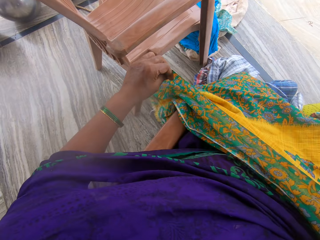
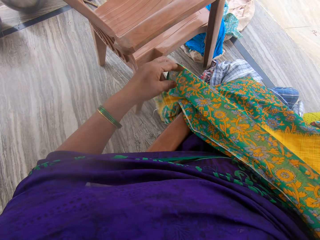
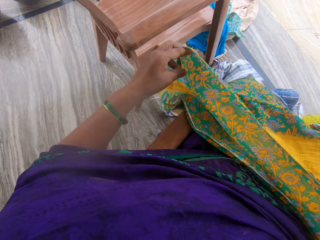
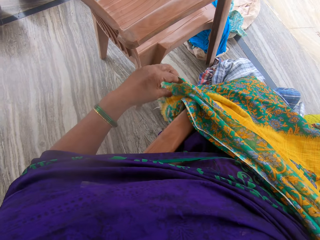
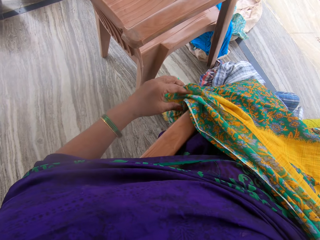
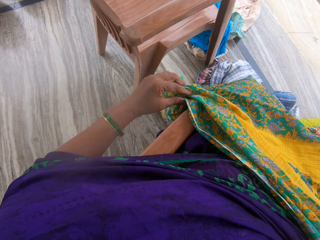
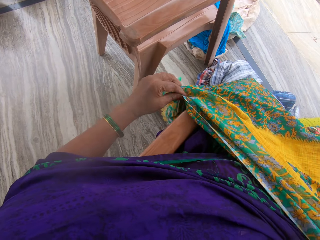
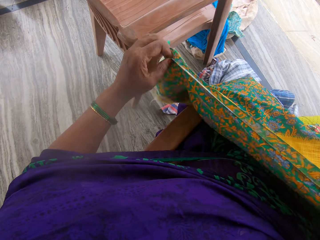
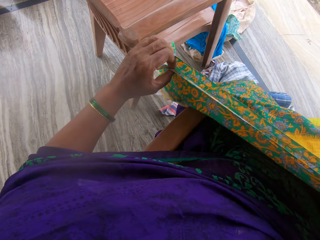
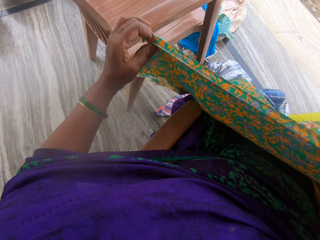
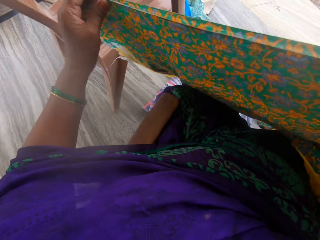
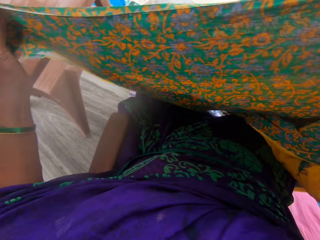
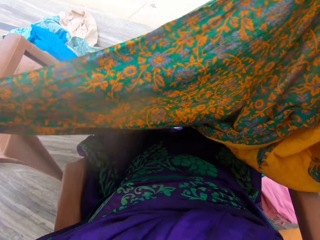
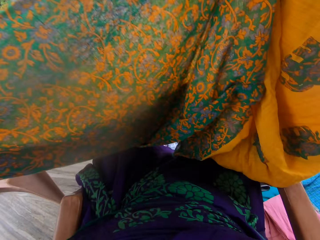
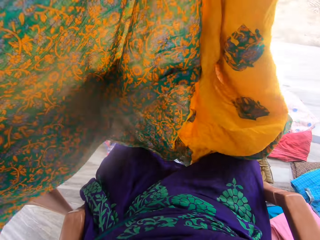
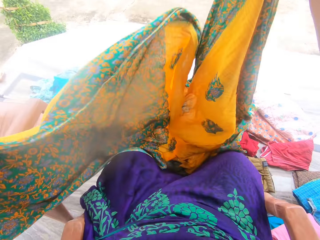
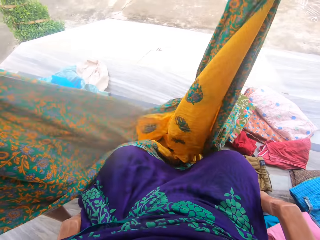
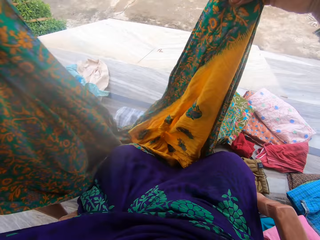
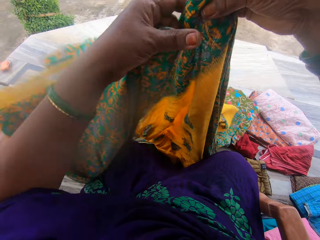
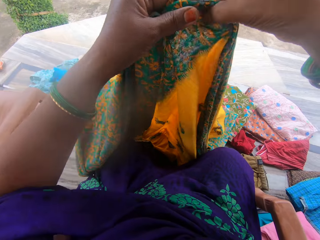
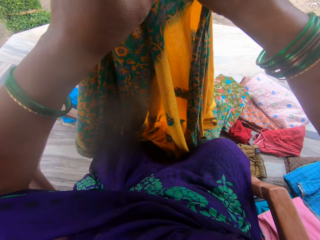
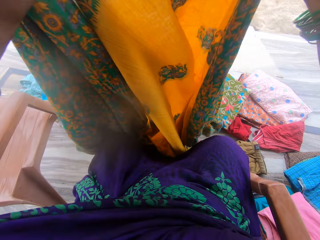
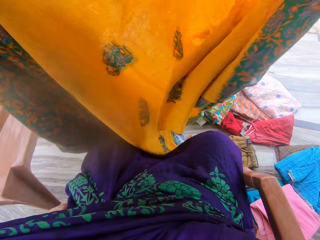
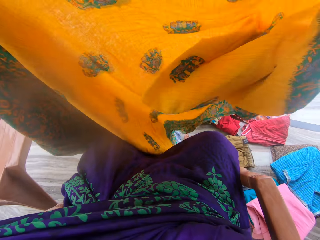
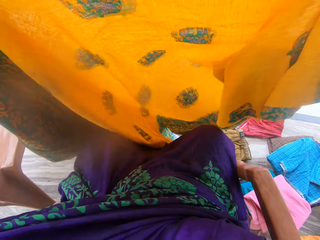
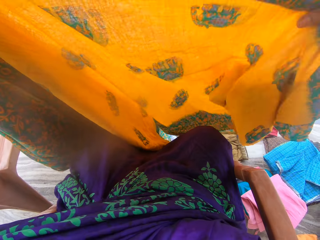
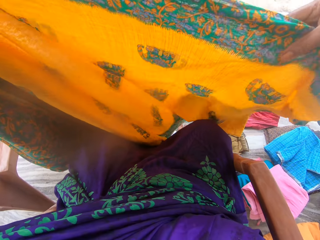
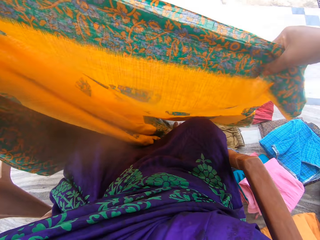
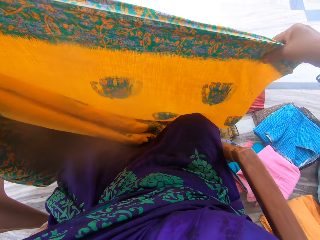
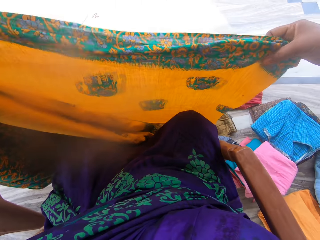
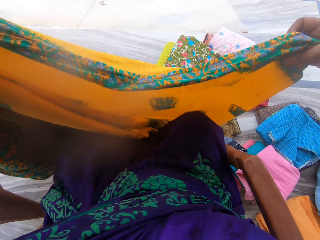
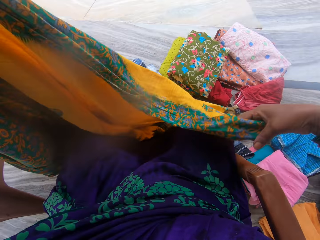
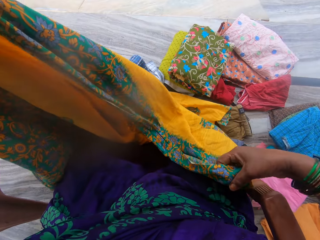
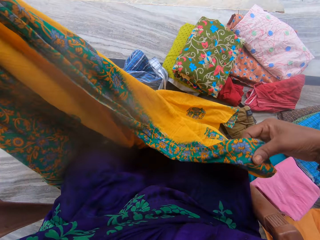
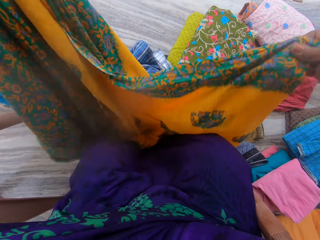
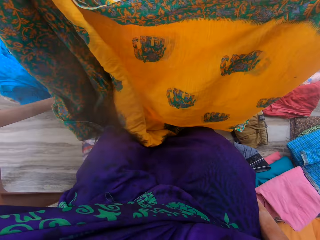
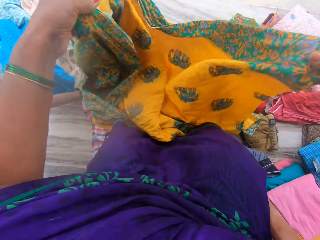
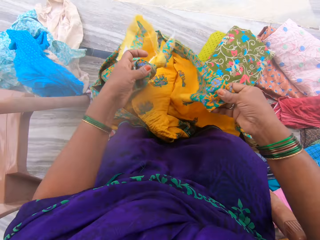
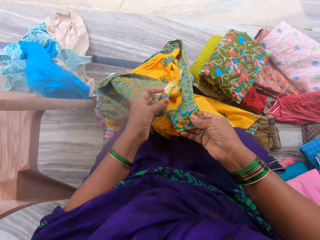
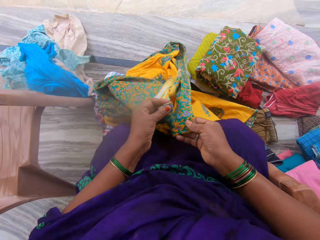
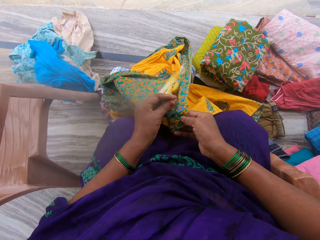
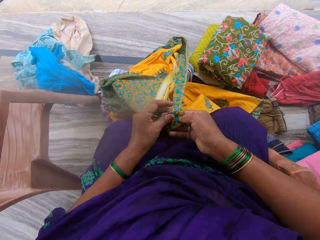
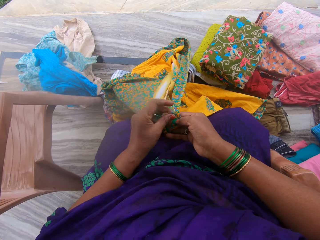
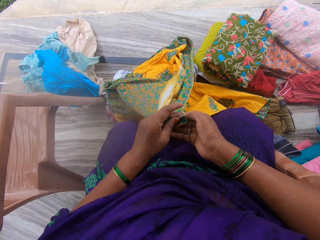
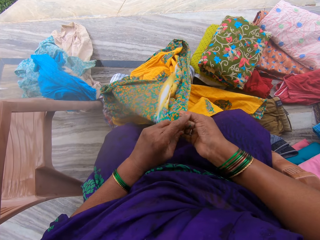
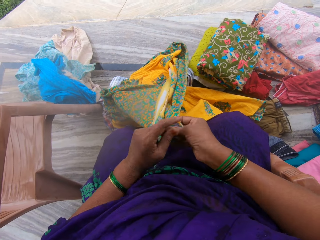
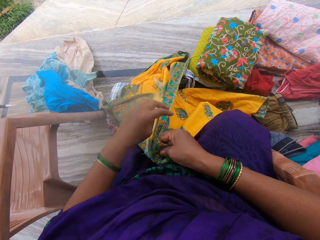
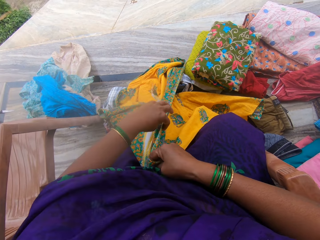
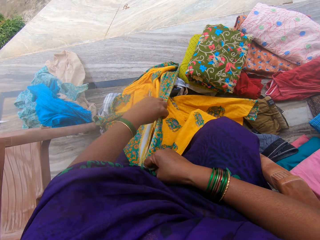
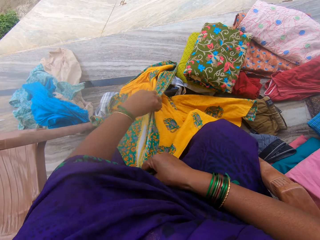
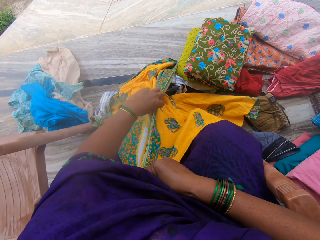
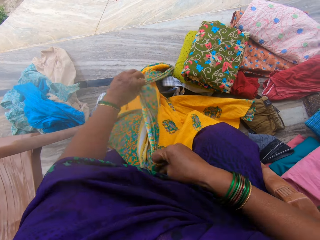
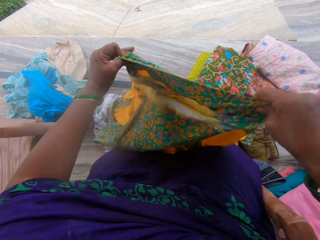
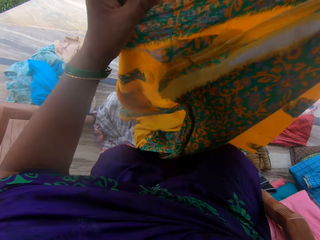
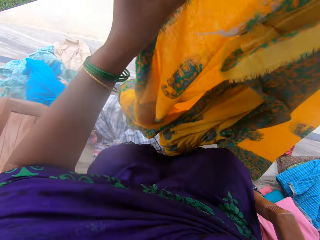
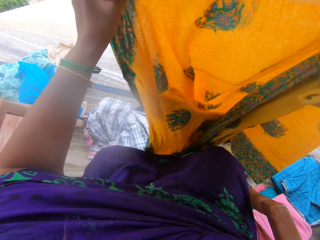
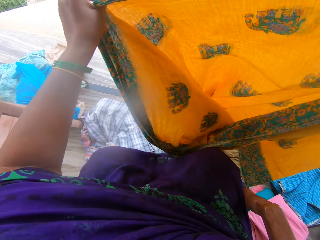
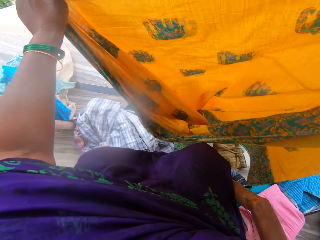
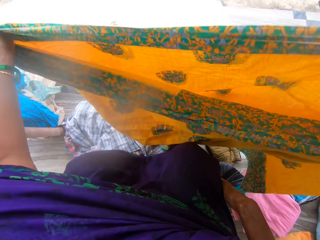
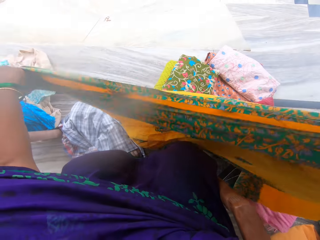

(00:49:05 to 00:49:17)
The camera wearer adjusts the edges of the cloth. They lift the cloth. They fold the cloth.

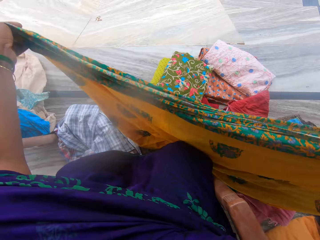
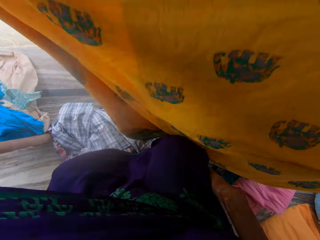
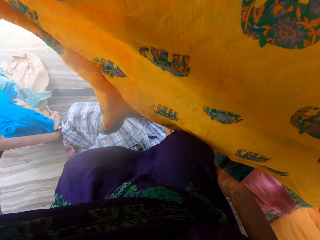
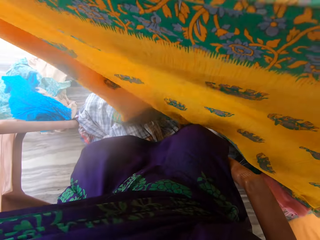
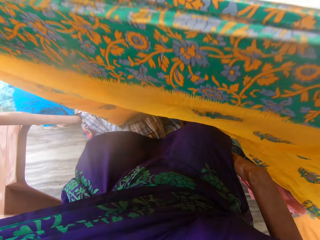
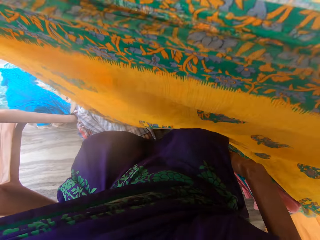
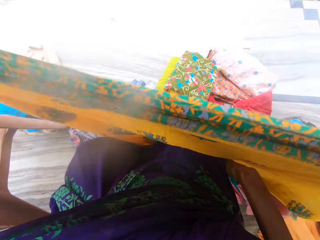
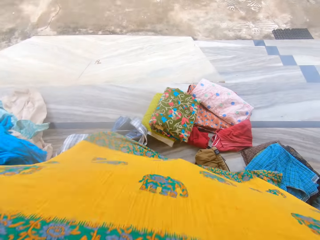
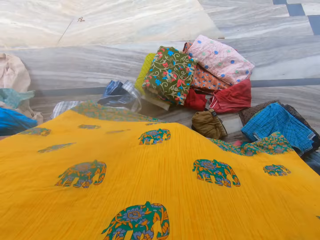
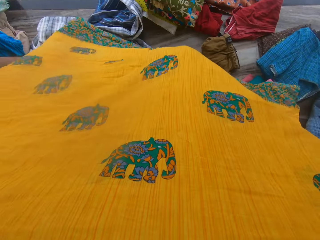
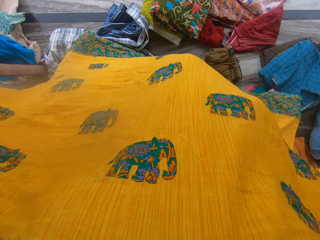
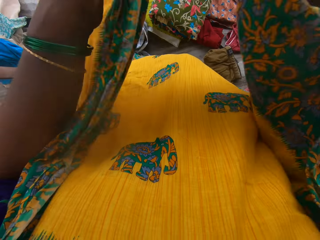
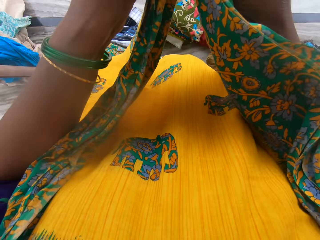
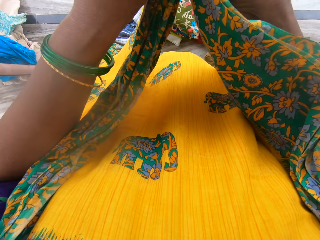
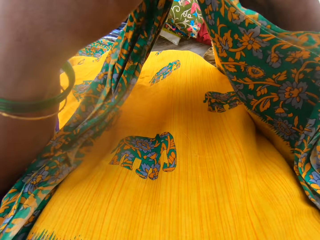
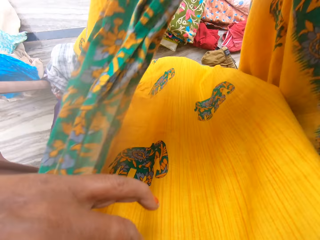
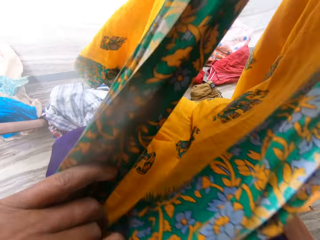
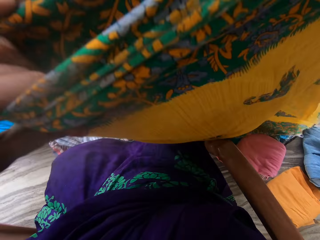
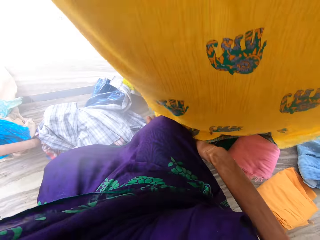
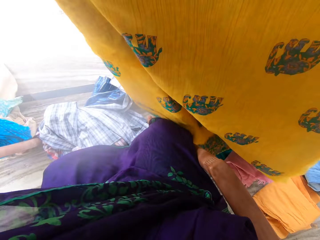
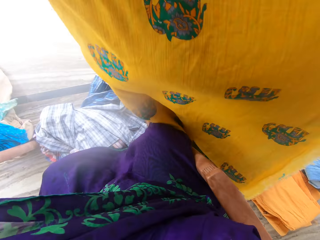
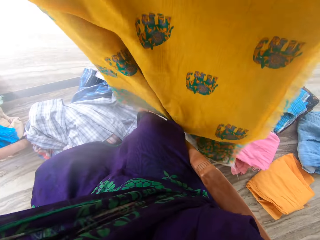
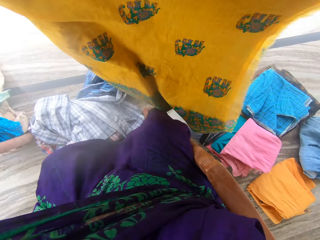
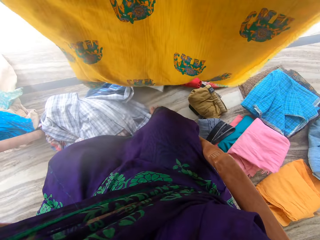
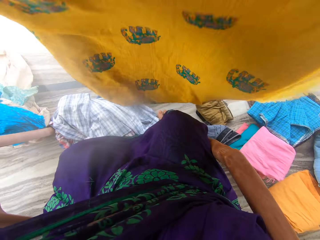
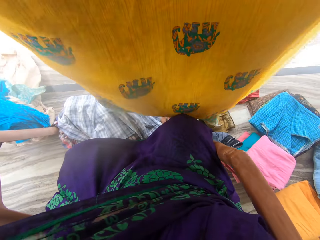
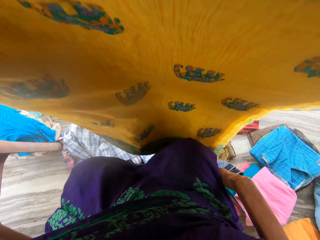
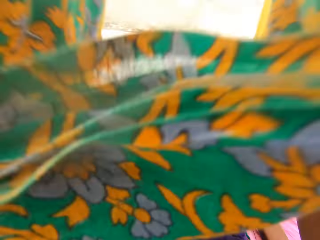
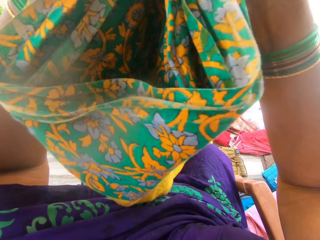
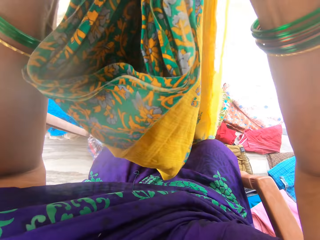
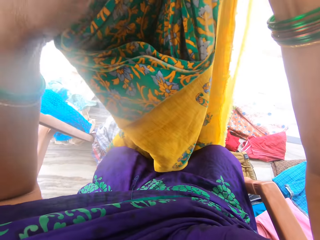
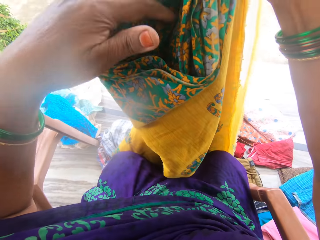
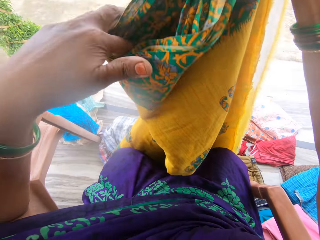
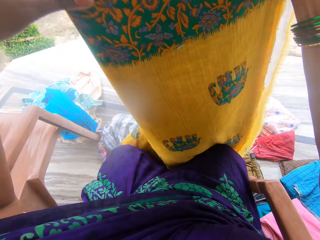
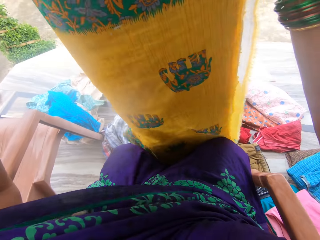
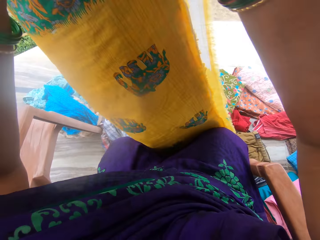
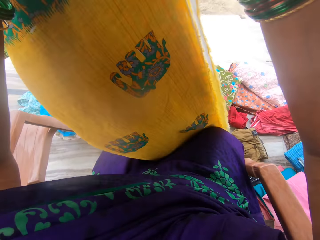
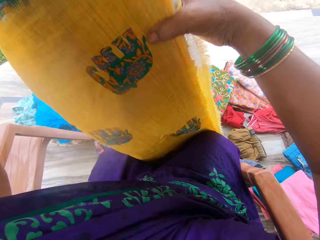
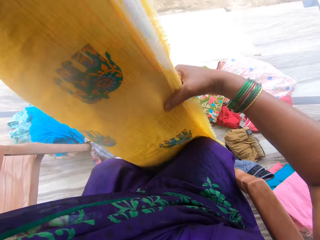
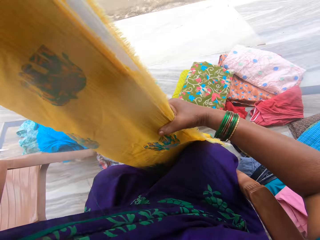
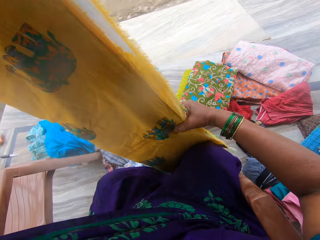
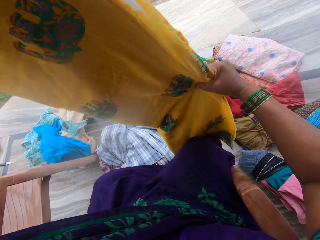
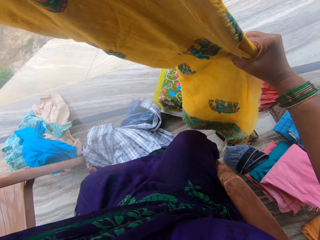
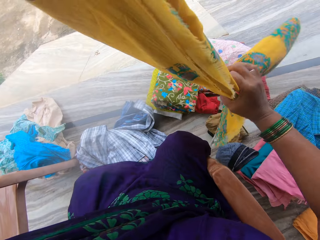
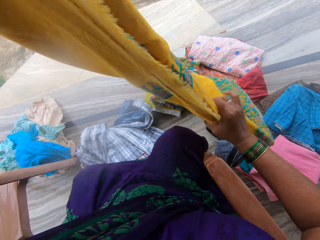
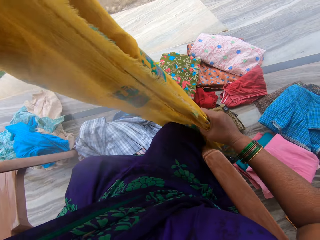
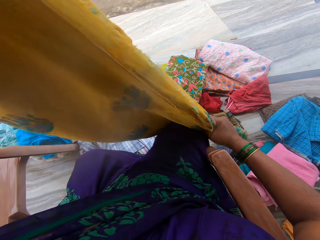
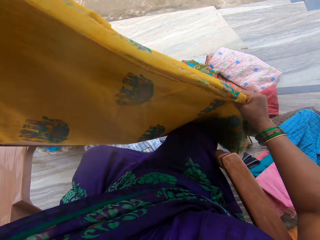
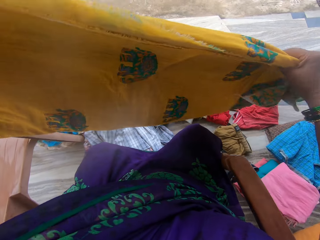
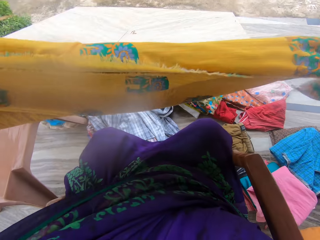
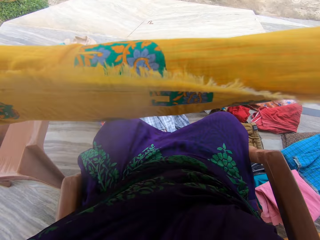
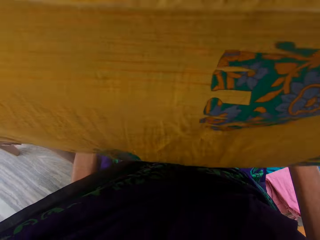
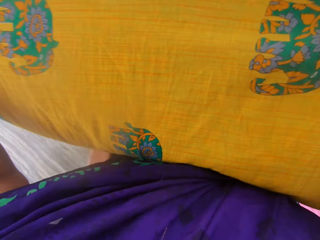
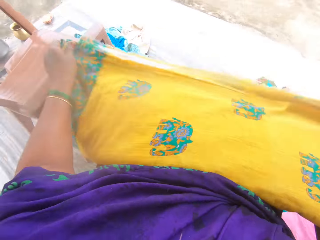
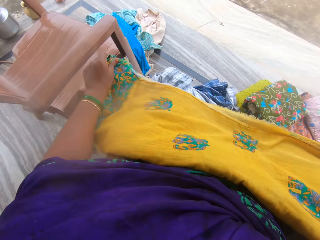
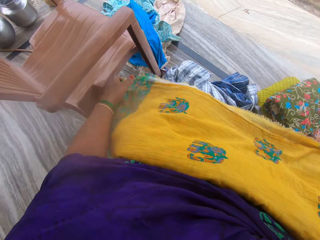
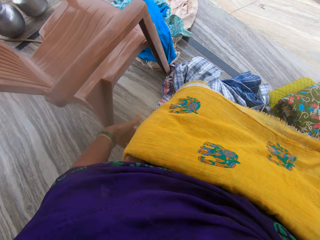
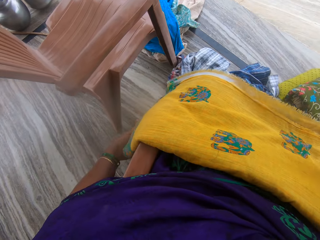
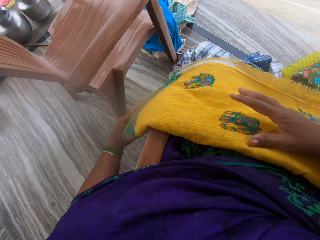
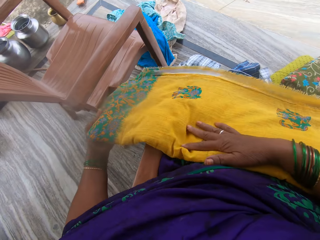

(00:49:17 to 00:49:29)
The camera wearer folds the cloth with her hands. She adjusts the cloth with her hands. She places the cloth on her laps.
